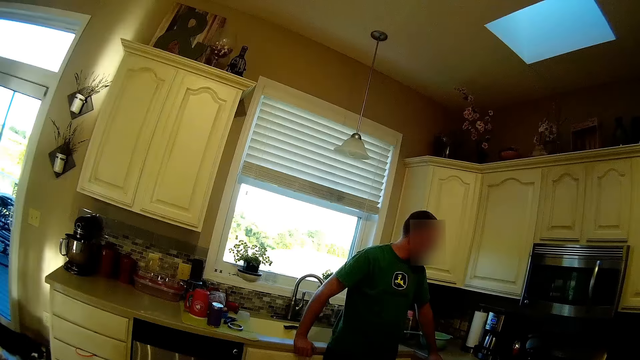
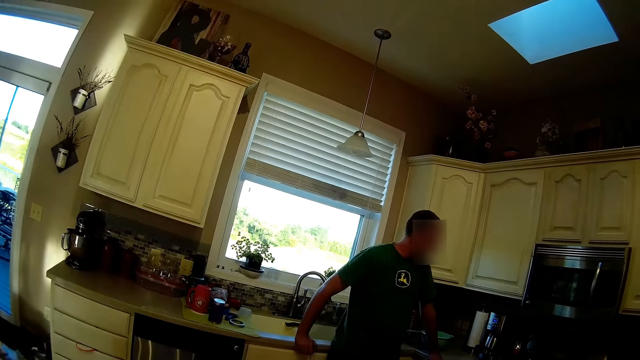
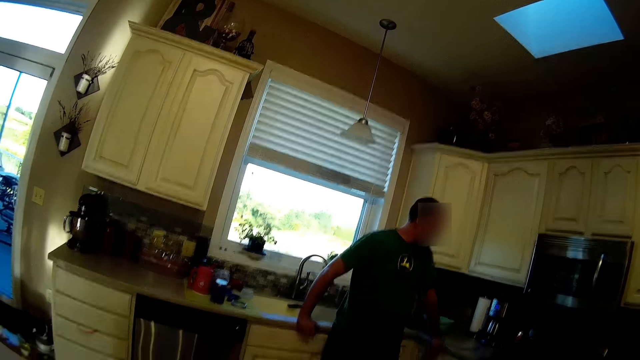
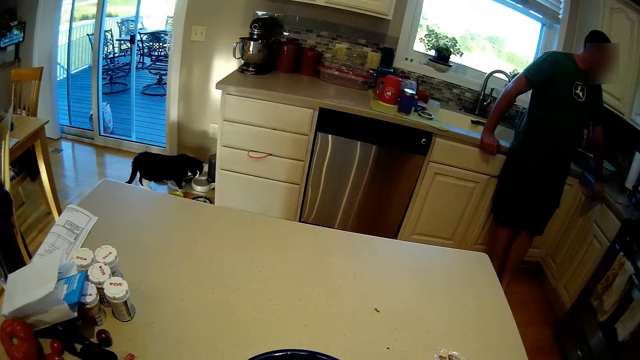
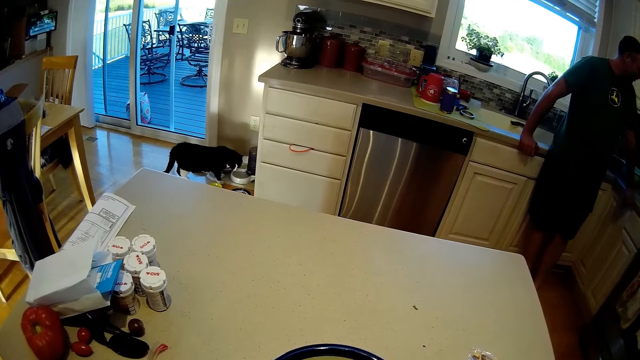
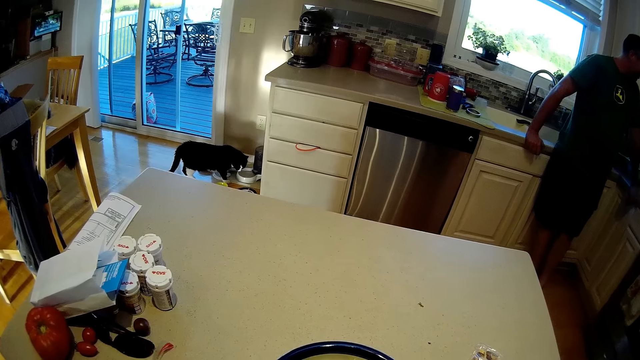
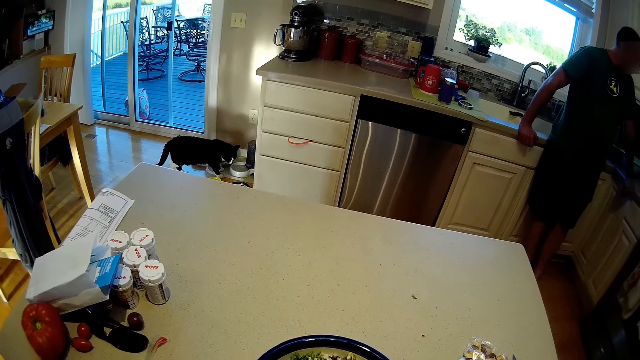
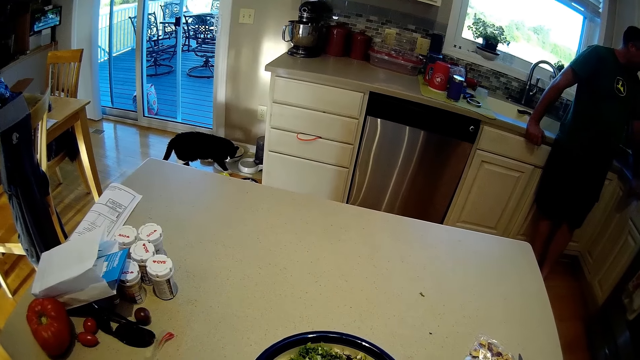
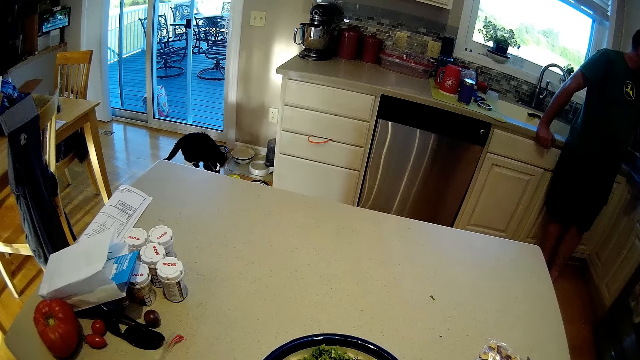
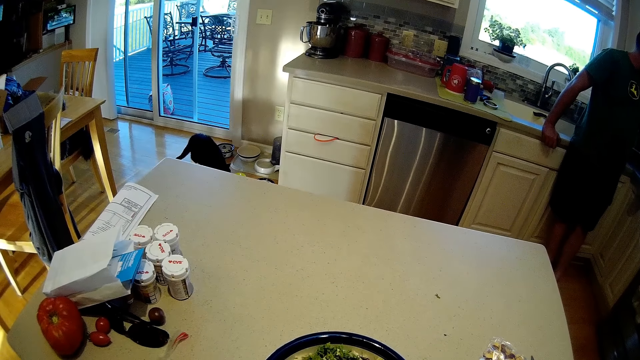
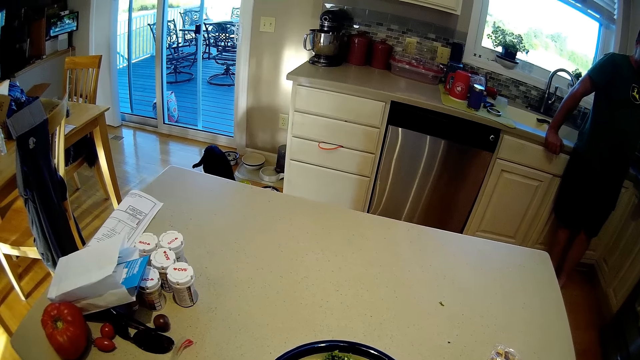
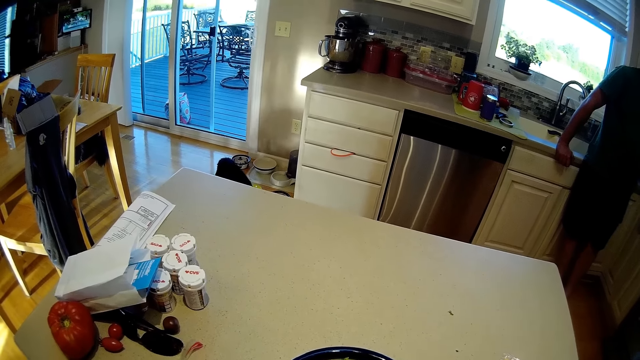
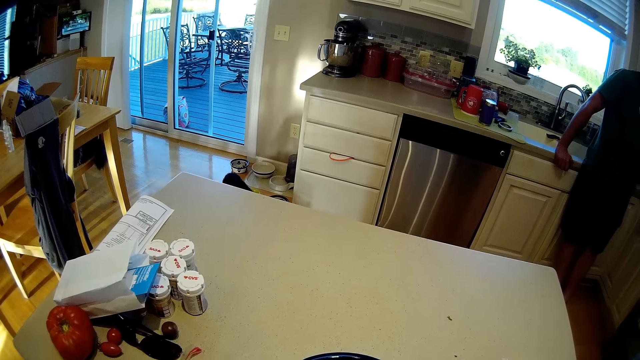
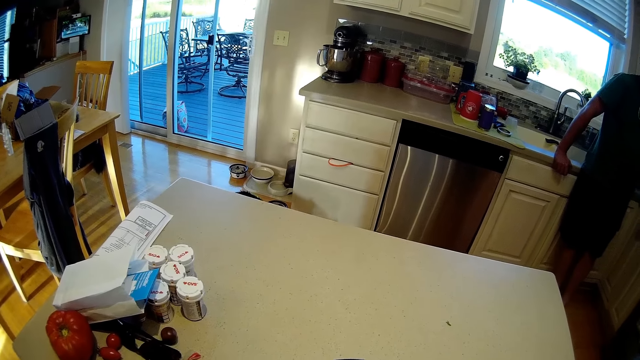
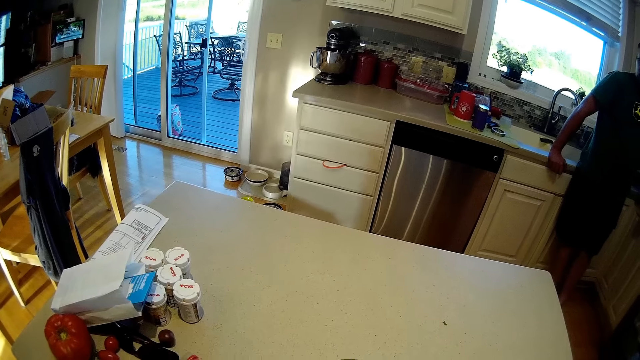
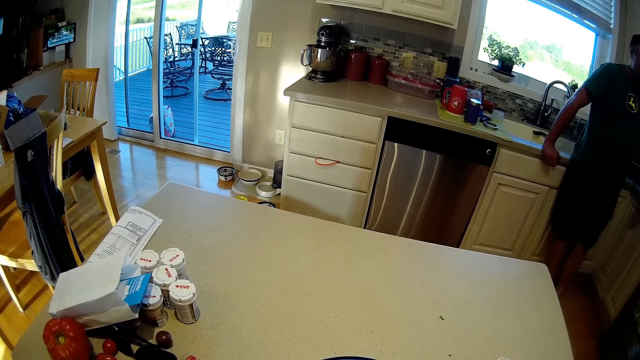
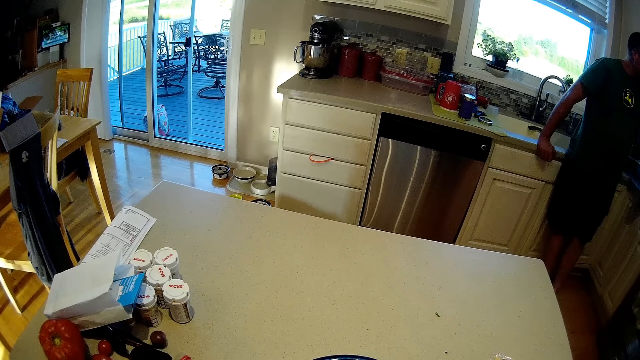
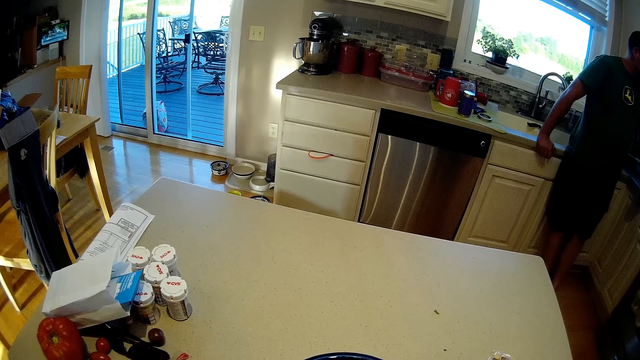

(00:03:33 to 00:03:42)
The camera wearer looks around. A man stands at a point. The camera wearer looks around.

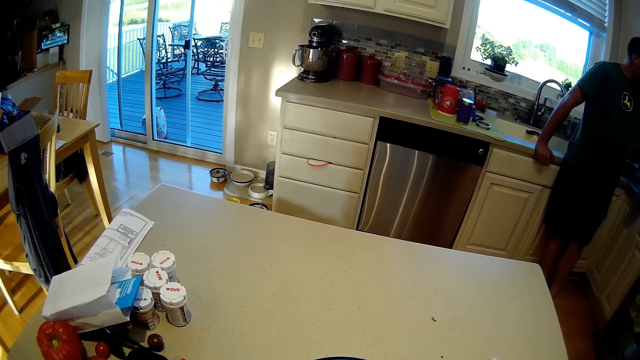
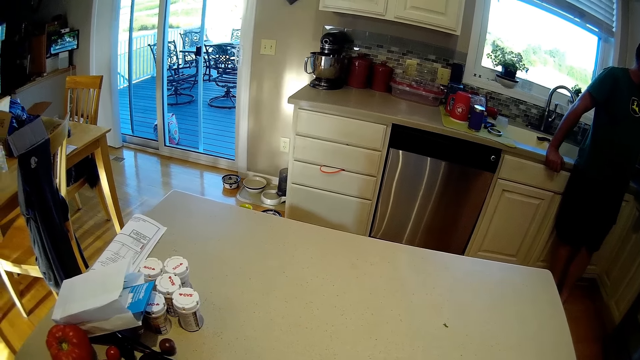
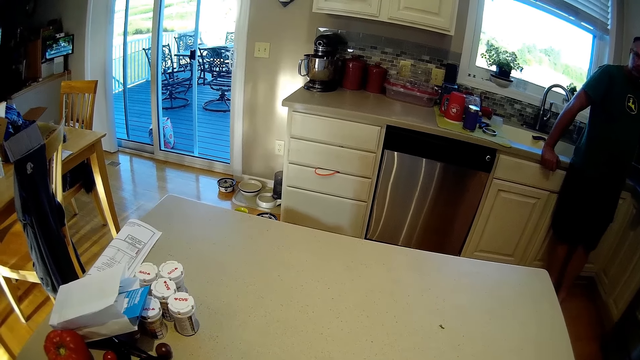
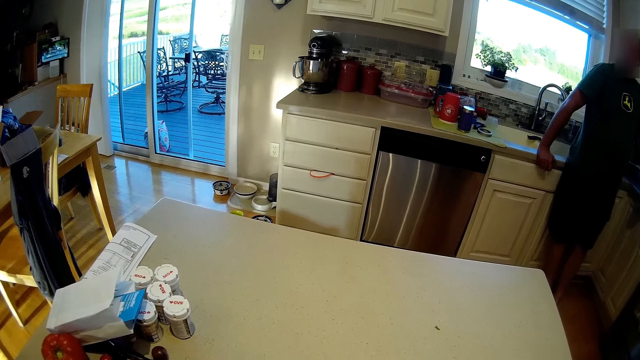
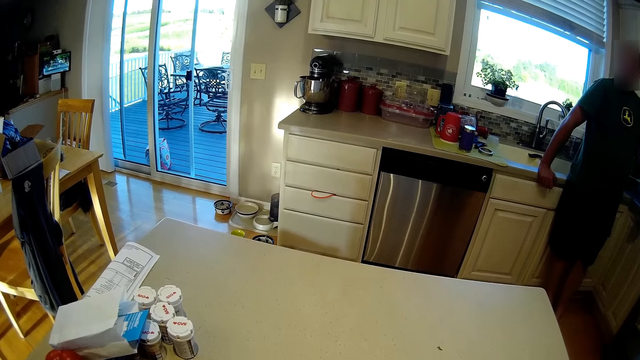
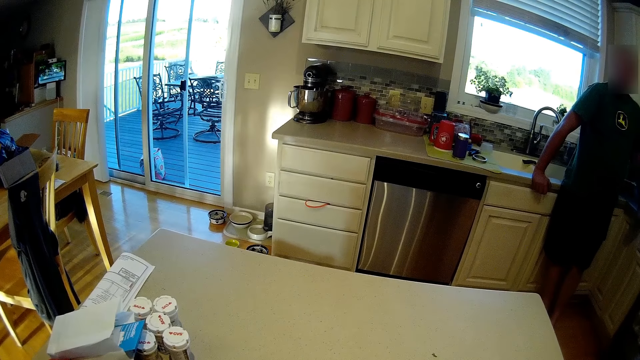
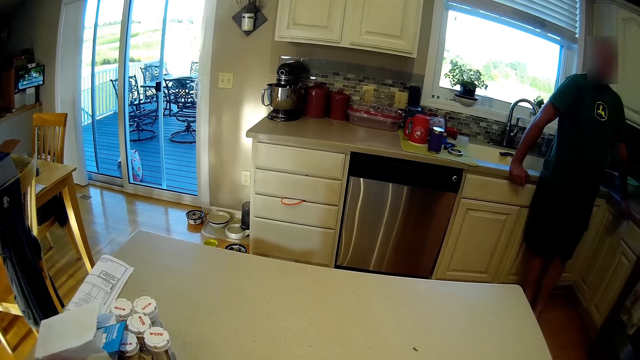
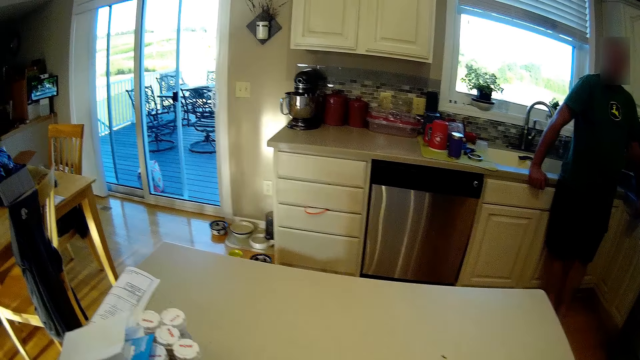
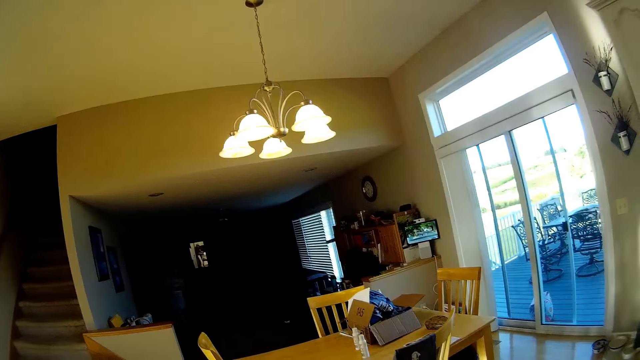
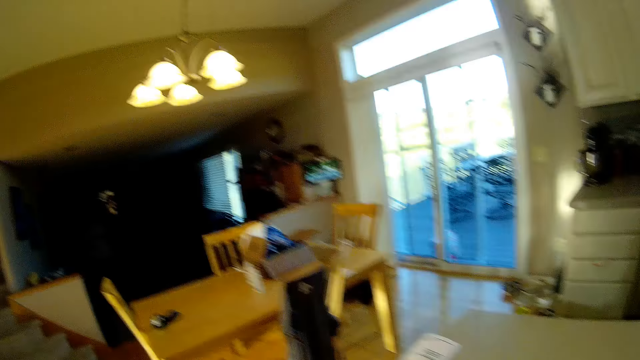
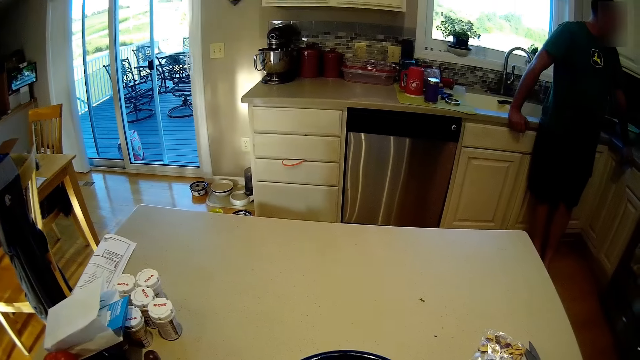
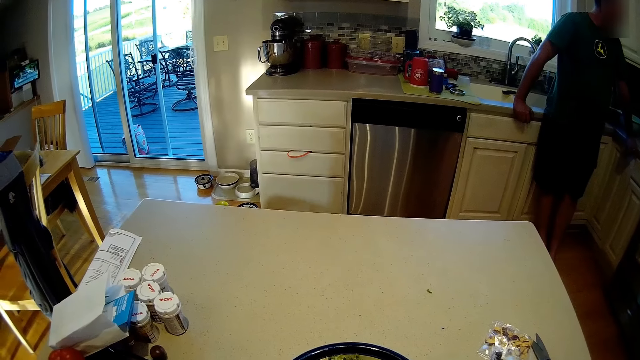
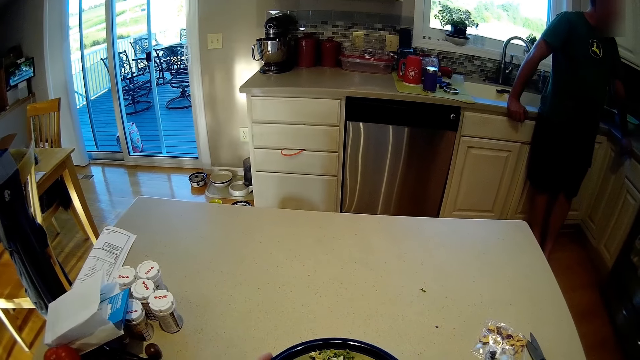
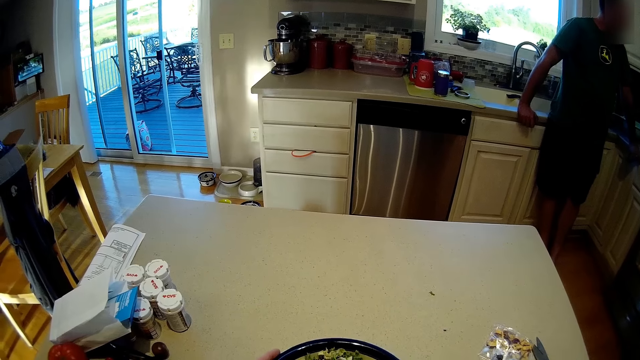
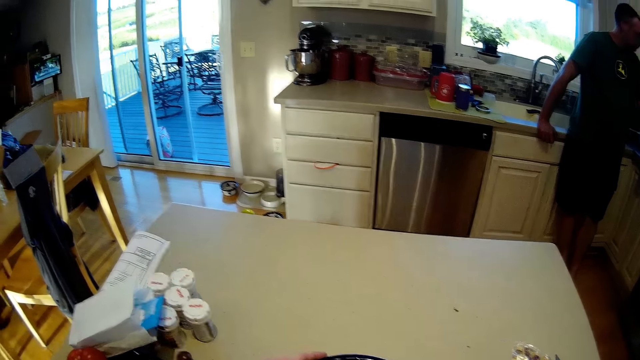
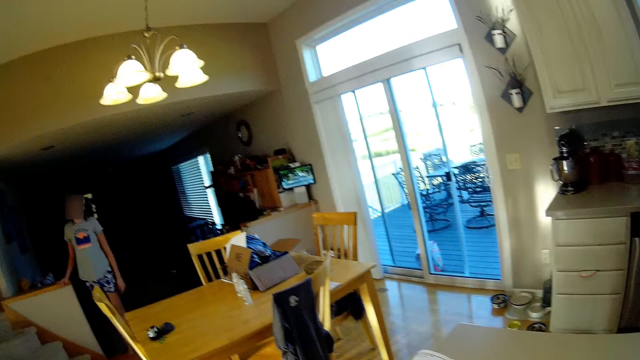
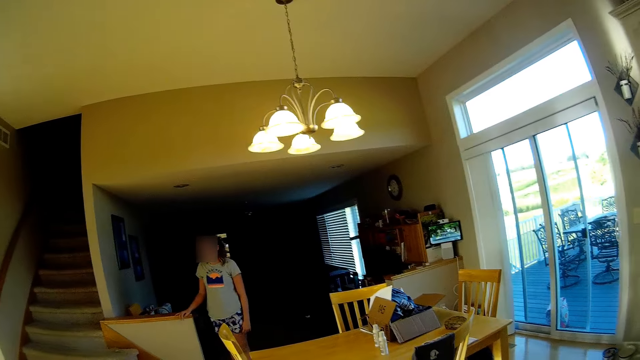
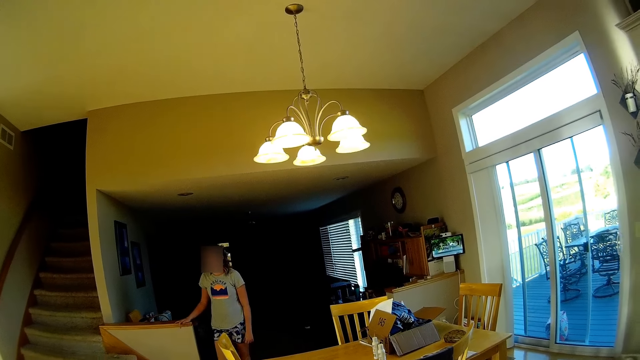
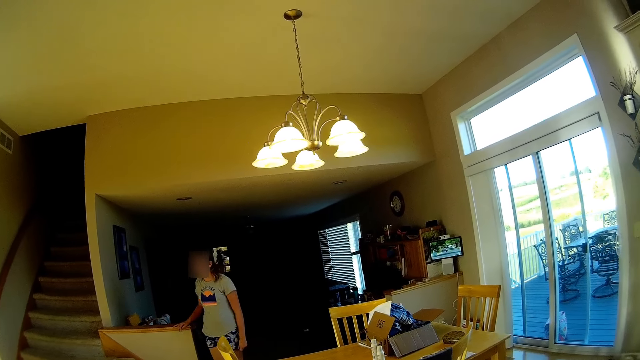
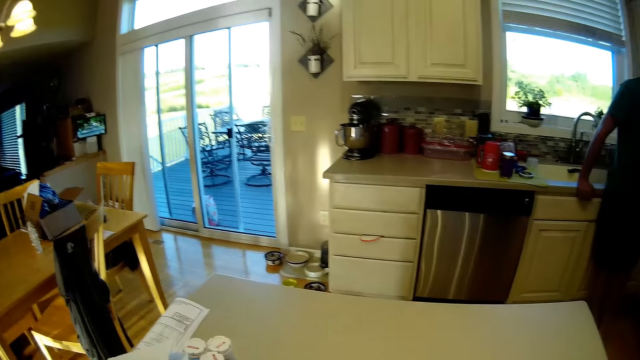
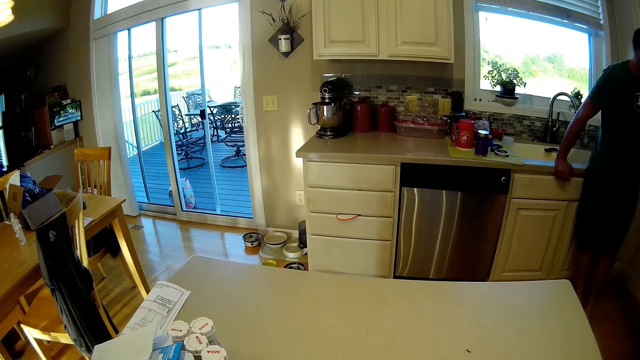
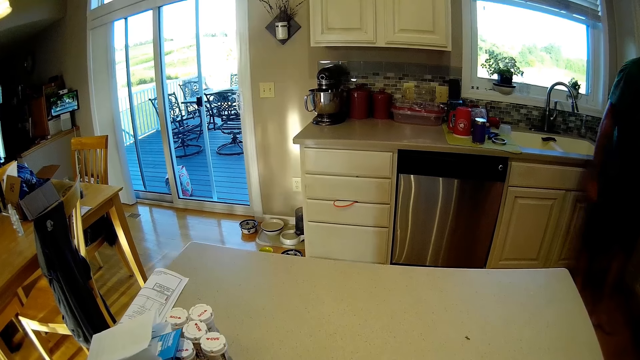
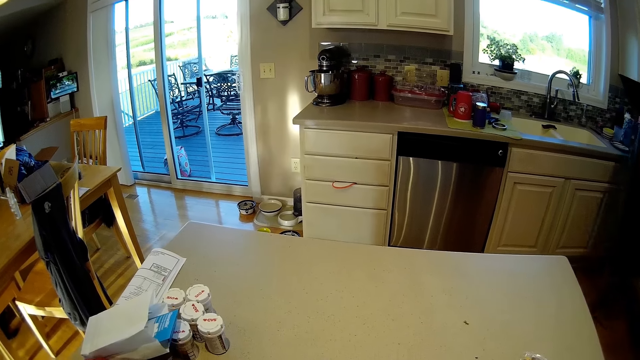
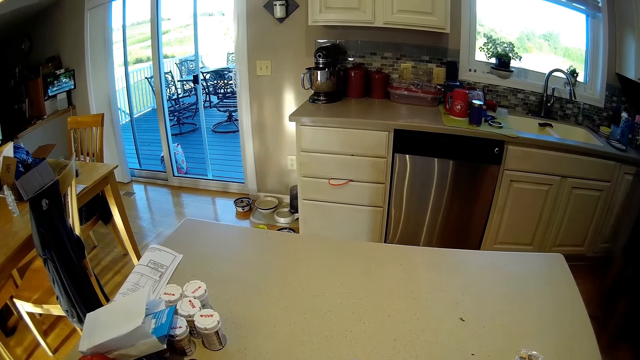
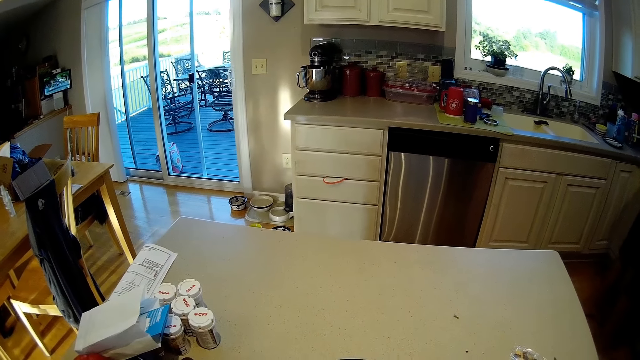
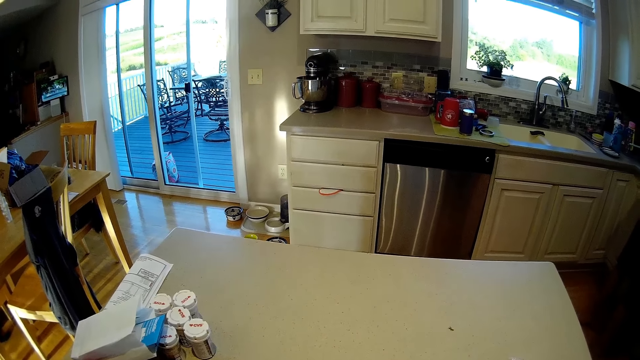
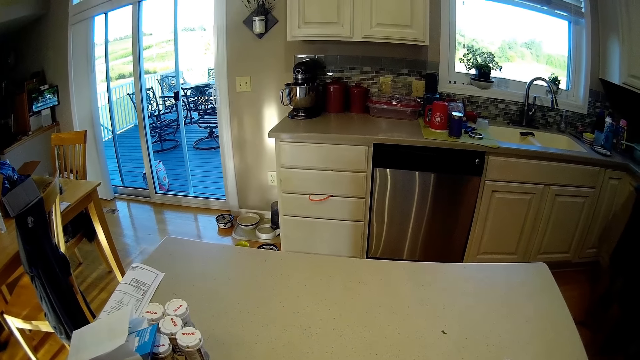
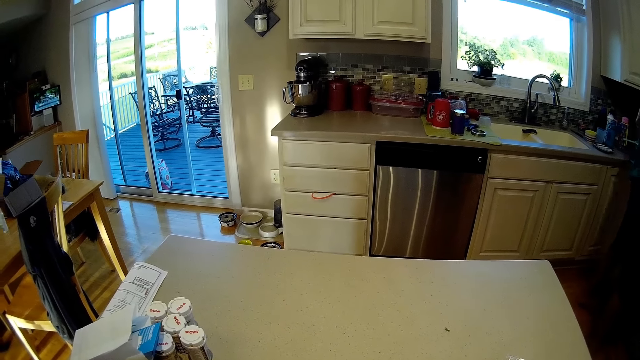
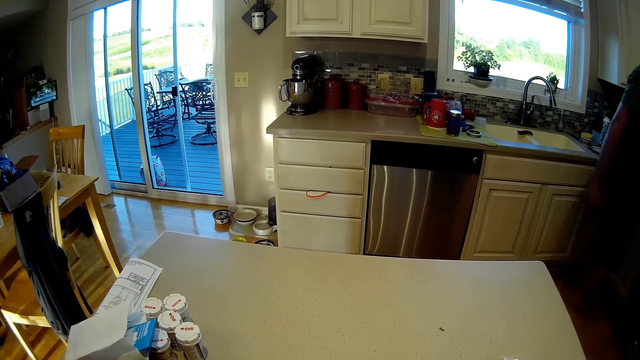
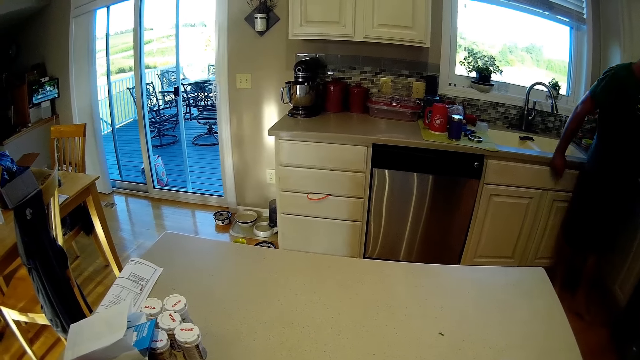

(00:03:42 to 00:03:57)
The camera wearer converses with a person. They look around. They mix crisps in a bowl. They look around. They mix crisps in the bowl.
